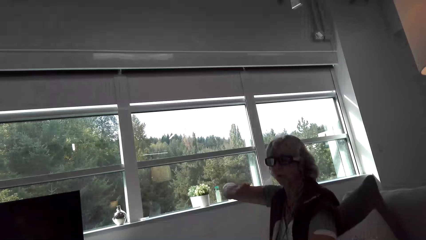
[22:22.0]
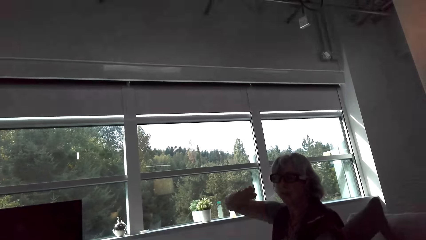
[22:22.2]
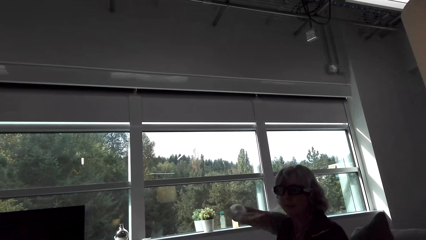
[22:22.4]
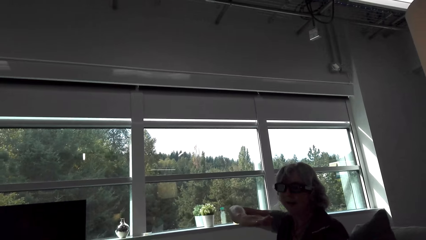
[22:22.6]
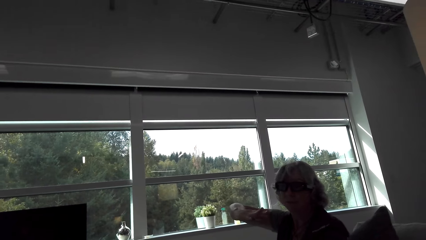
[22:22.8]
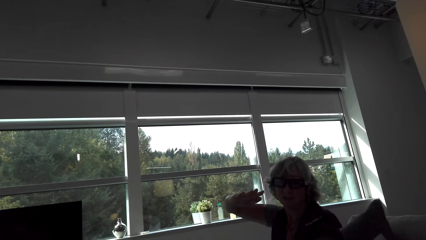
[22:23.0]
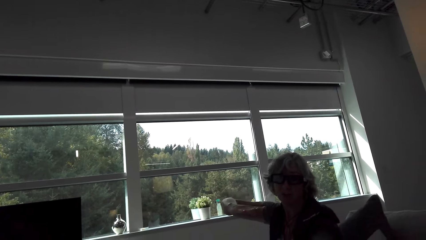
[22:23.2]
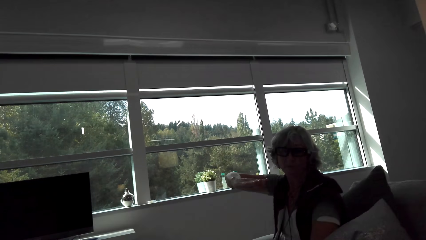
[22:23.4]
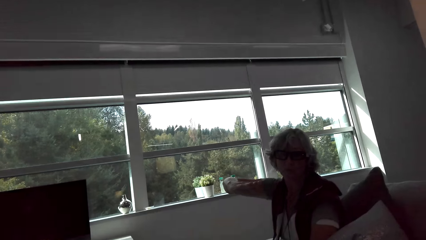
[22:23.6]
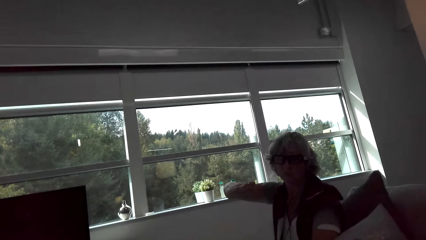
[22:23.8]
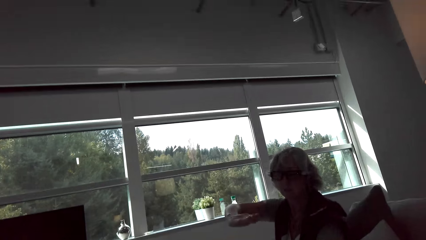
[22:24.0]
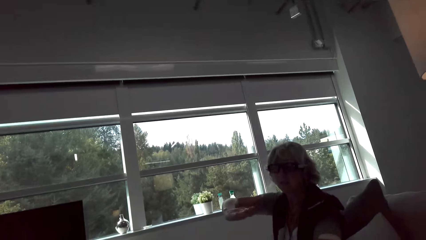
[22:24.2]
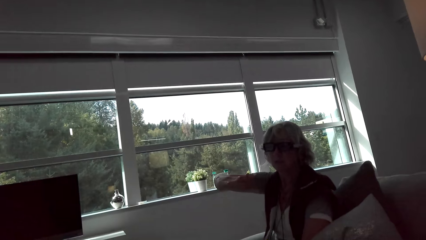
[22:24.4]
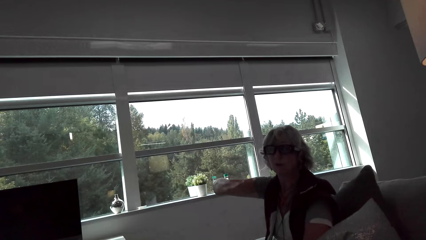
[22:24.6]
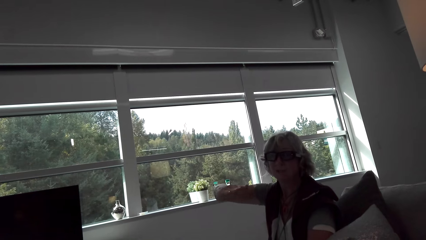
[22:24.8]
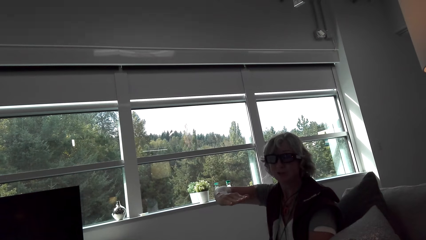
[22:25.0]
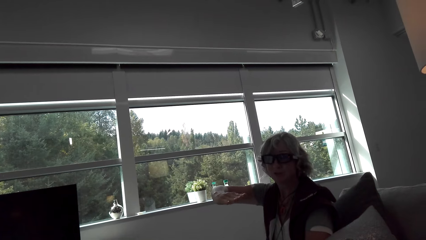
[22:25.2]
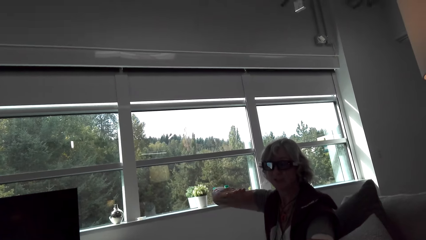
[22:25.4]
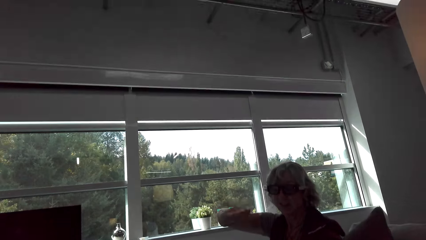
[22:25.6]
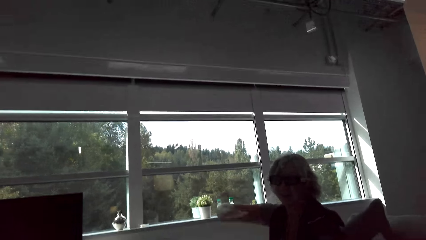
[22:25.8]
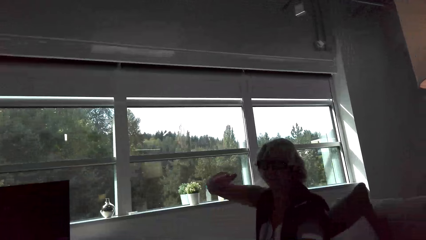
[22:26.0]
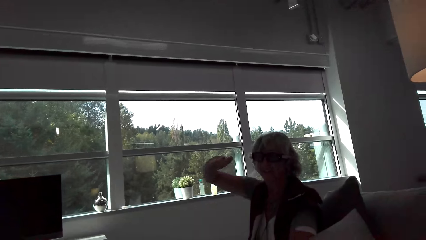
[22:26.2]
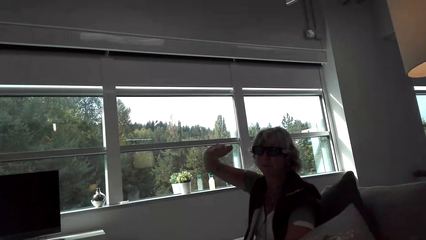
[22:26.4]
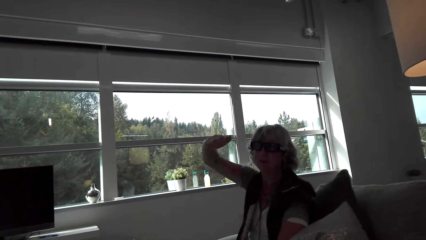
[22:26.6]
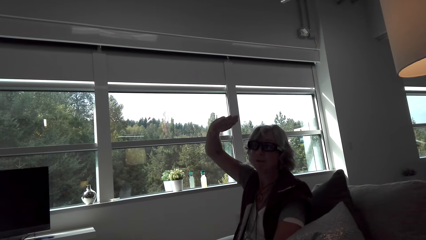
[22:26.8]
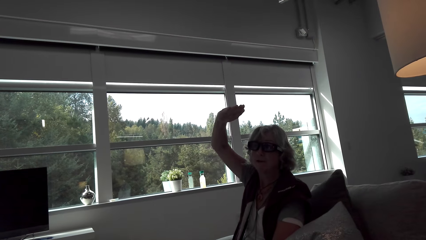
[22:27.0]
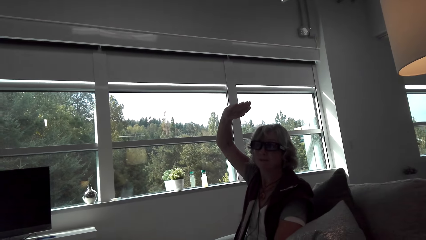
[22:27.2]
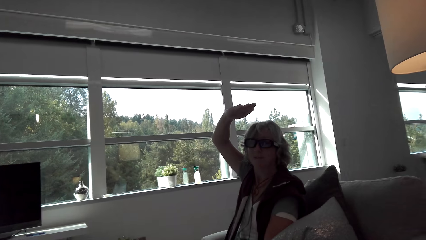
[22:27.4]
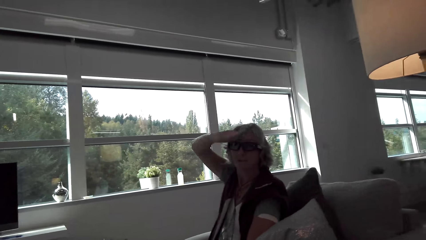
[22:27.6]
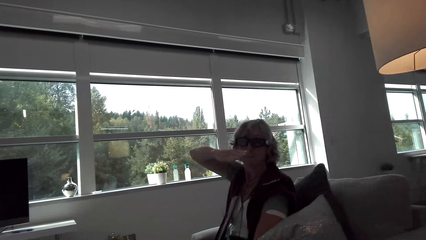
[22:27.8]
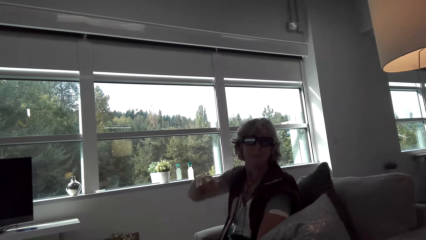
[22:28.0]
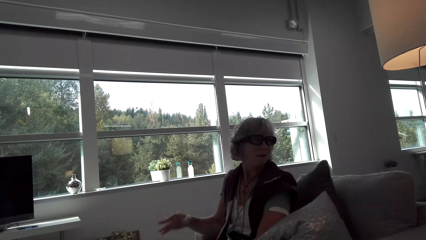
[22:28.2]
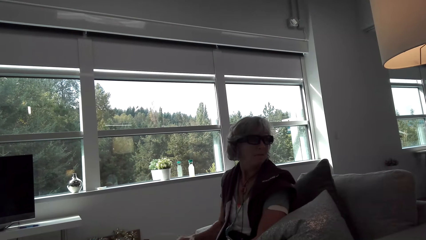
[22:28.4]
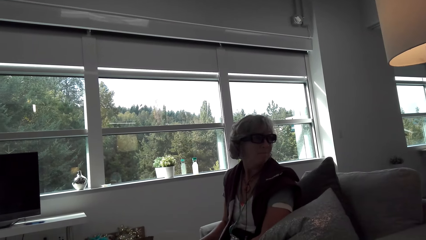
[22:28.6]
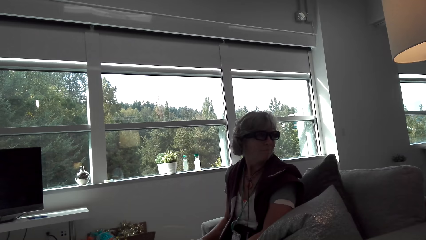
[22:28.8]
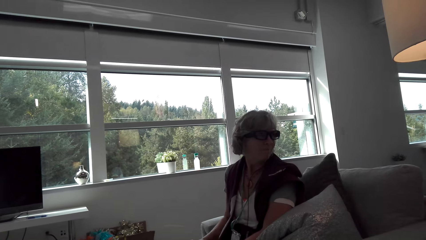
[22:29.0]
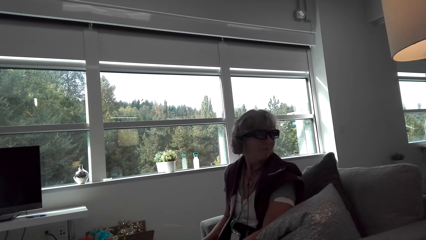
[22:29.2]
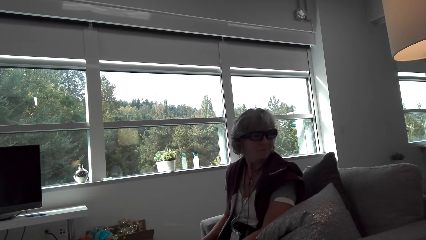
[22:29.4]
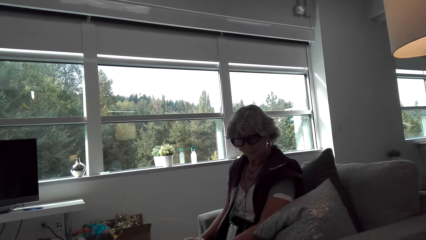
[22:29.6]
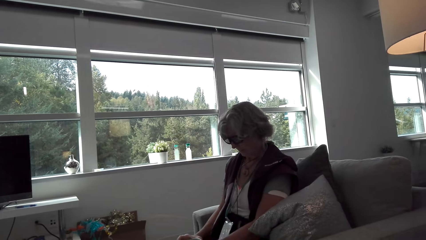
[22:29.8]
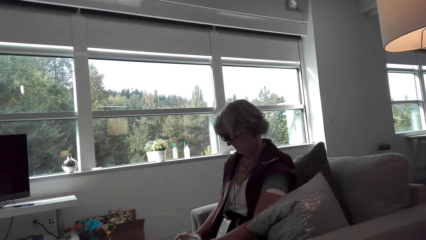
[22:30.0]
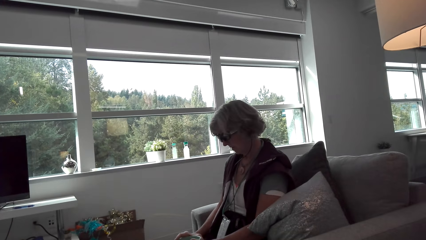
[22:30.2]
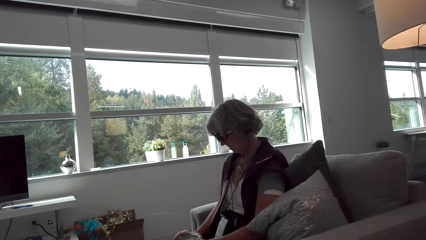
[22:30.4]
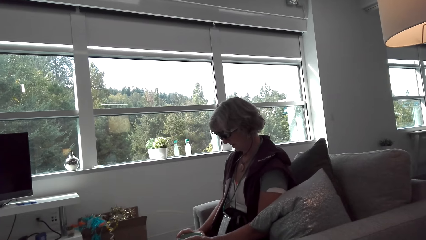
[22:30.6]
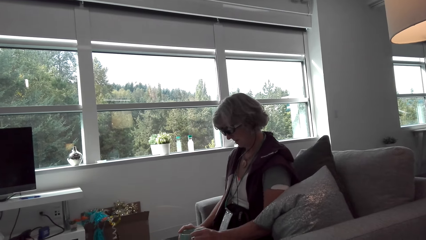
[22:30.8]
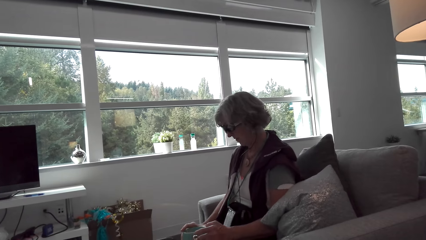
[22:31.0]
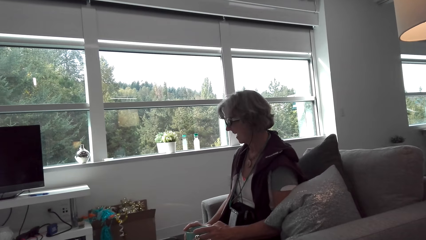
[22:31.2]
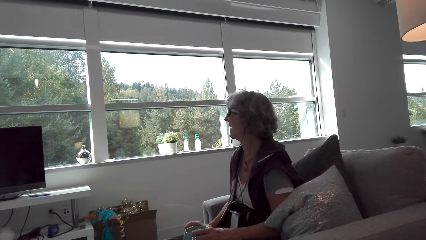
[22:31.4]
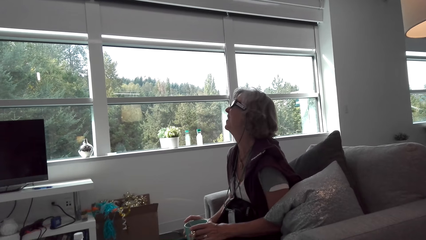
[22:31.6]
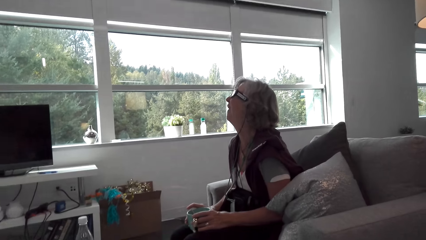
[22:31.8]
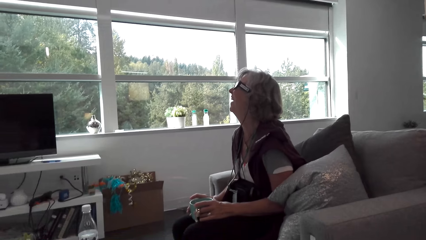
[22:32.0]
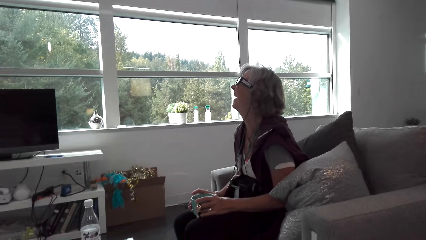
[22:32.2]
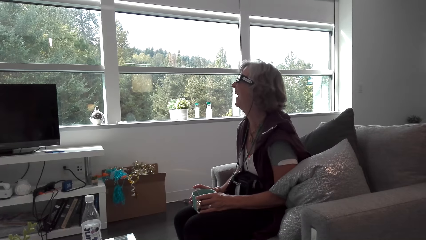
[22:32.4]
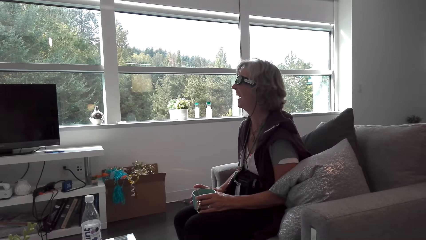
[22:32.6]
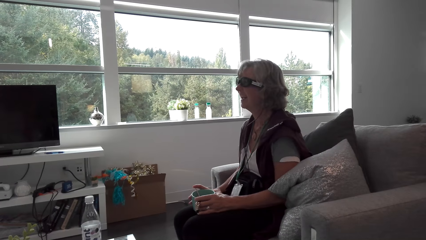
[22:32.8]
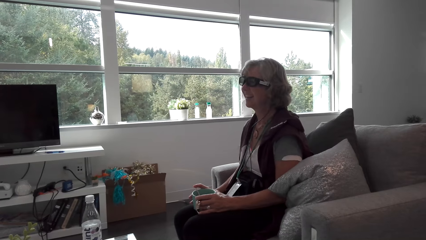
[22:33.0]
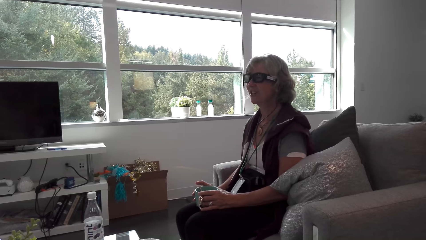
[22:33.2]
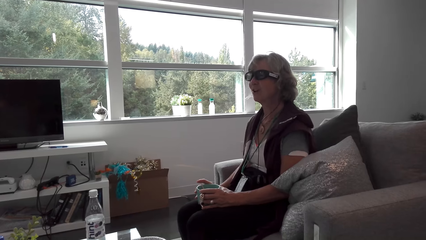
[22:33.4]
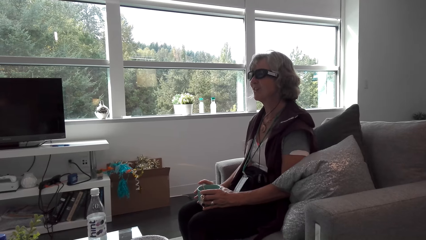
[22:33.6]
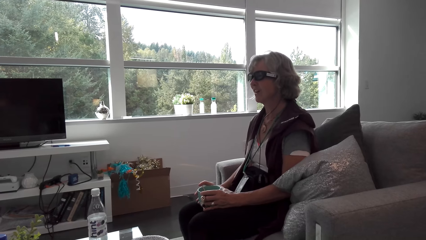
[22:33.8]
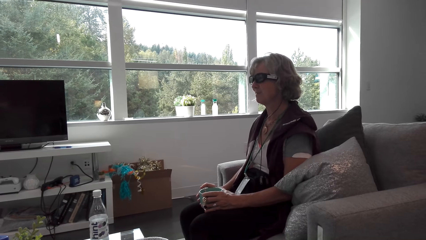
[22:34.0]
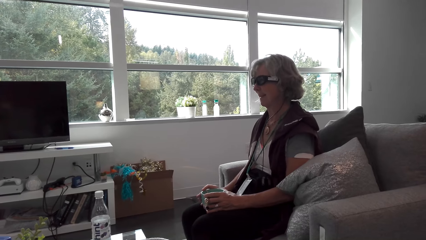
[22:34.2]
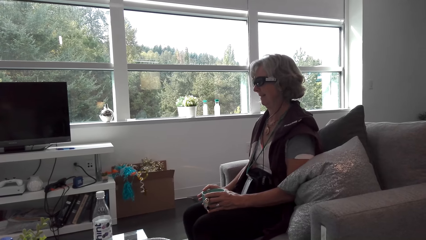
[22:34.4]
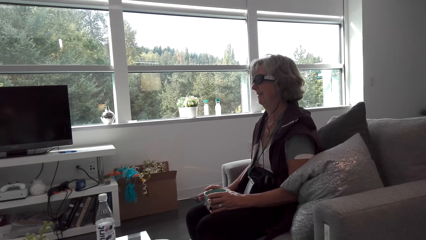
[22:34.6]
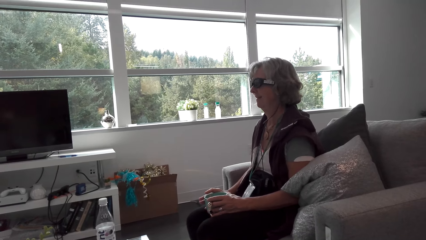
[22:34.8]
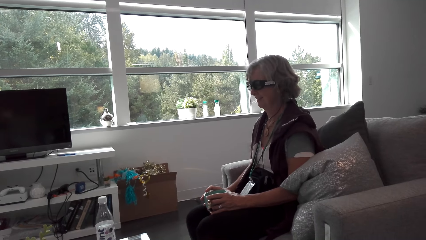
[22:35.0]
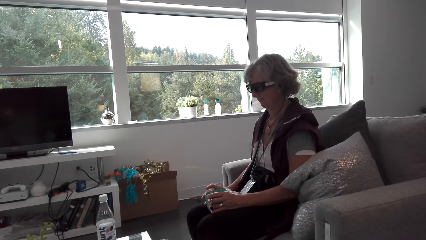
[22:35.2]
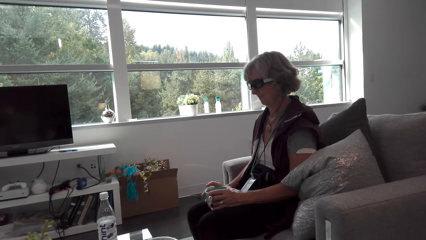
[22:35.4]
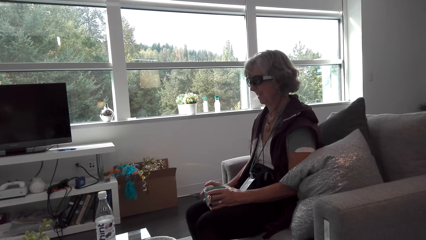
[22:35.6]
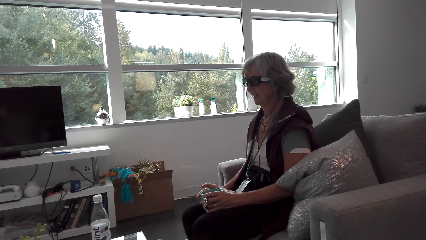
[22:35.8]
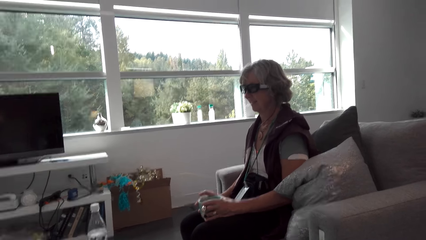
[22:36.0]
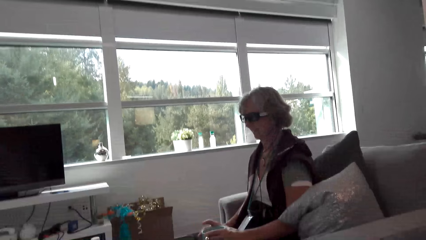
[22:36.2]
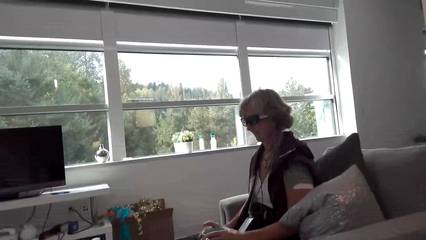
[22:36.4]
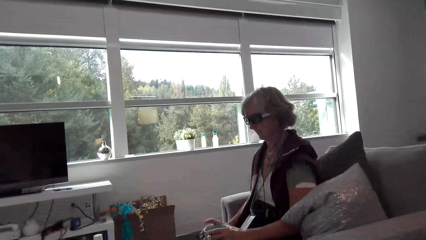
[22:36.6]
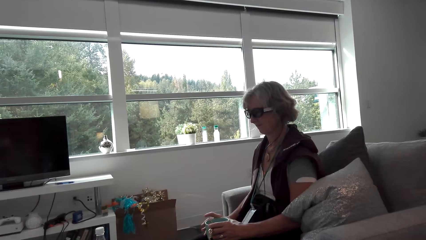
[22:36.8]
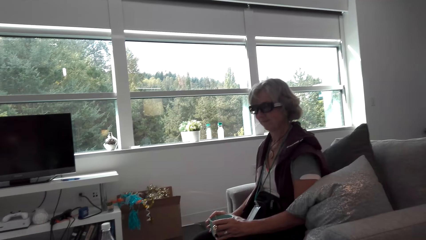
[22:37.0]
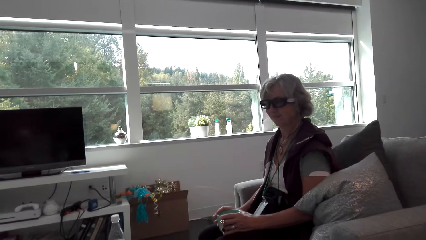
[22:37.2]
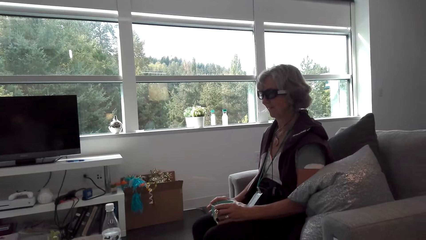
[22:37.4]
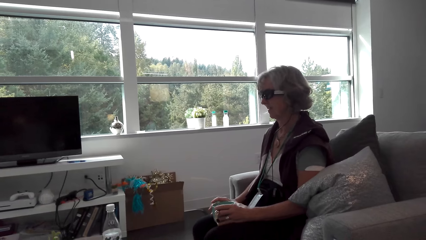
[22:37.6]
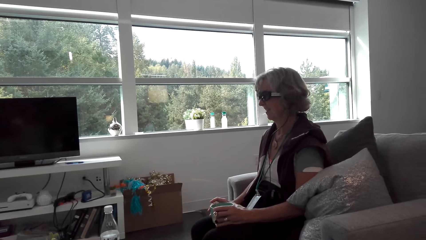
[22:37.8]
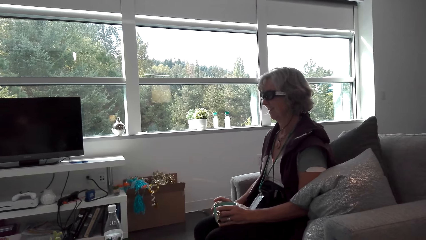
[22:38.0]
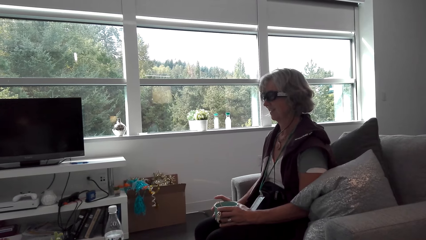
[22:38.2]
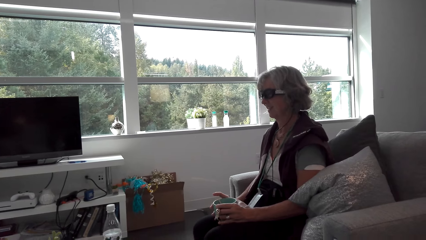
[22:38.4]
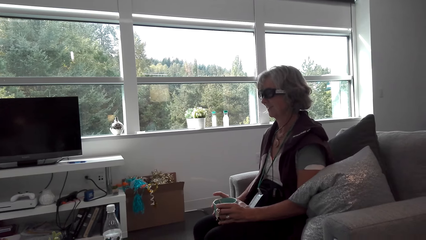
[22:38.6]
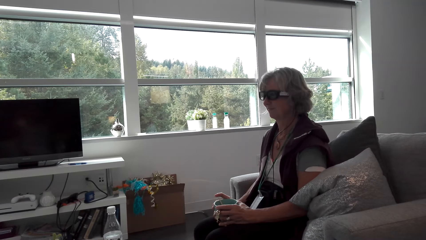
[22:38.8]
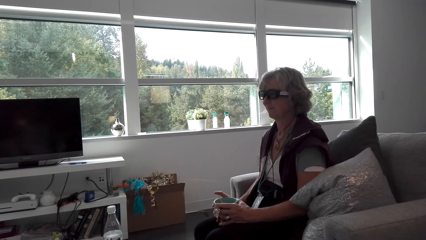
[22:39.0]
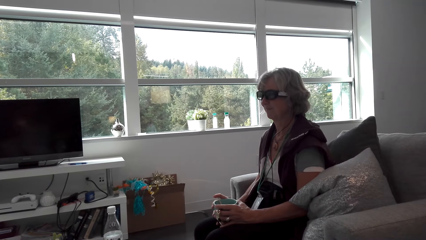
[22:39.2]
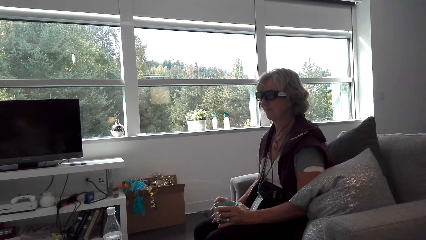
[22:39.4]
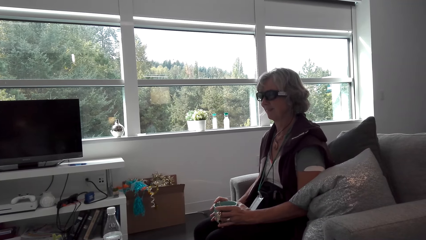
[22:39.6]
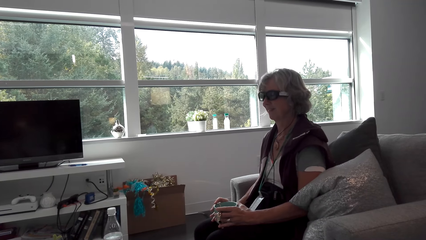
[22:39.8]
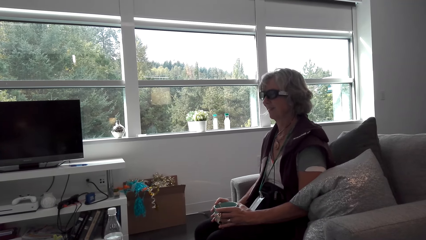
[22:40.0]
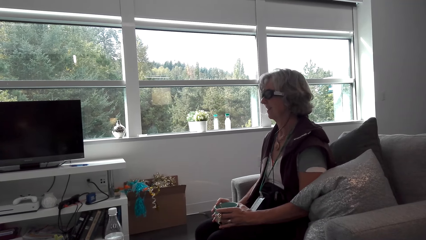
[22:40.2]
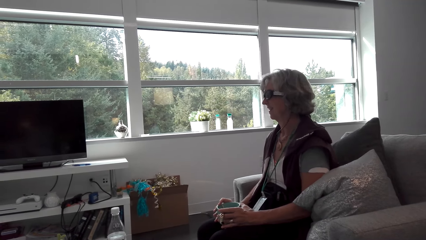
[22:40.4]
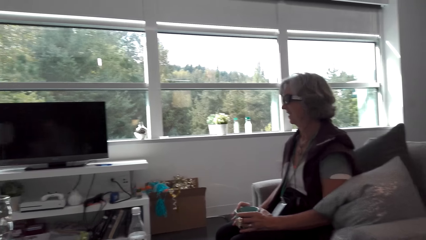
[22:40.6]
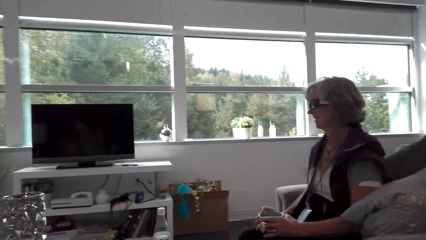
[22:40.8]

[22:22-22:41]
A lady talks with the camera wearer and moves hands. A person lifts her hand. The lady looks around and lowers the hand. The camera wearer looks around. They talk with a man. The lady talks with the man and holds the cup. The person holds the cup.
